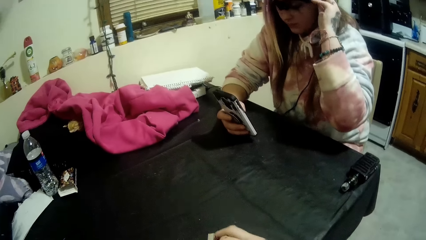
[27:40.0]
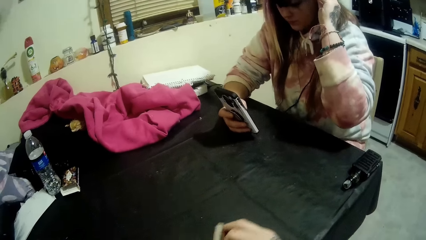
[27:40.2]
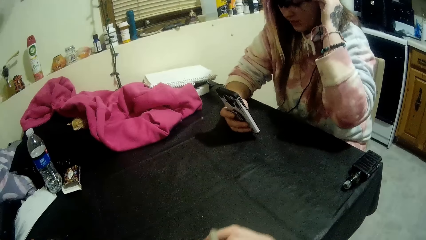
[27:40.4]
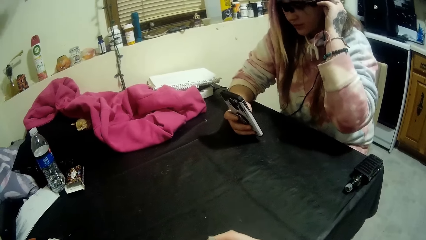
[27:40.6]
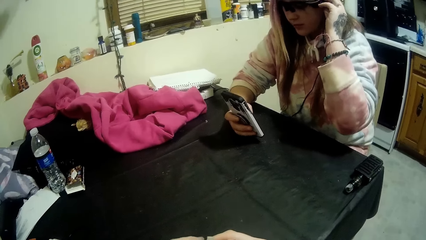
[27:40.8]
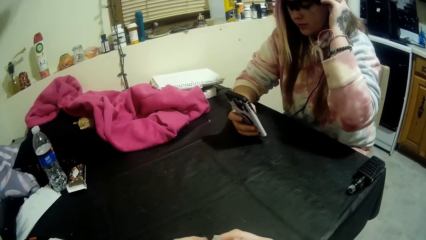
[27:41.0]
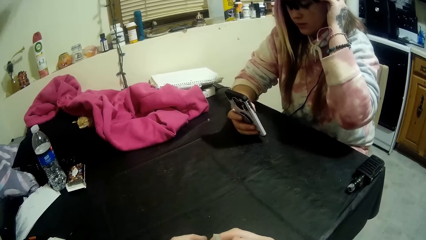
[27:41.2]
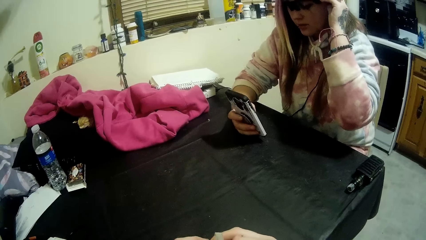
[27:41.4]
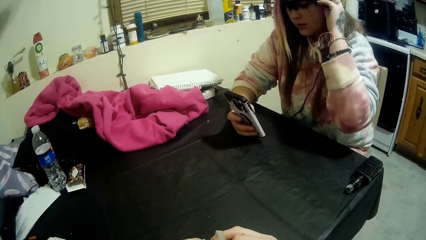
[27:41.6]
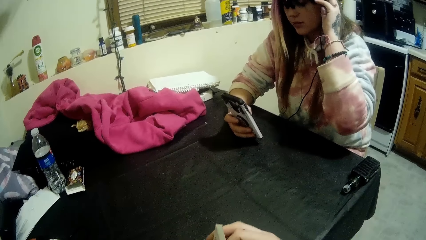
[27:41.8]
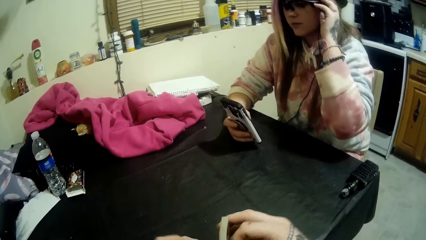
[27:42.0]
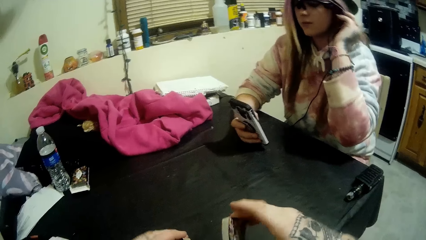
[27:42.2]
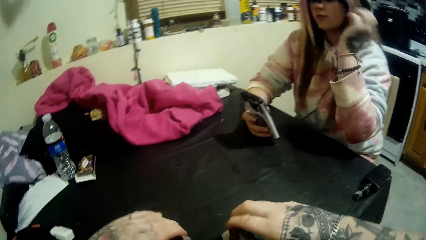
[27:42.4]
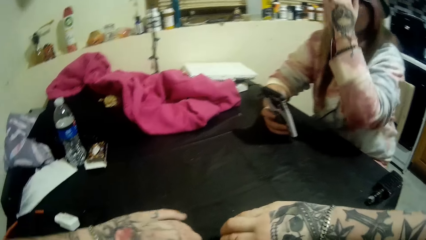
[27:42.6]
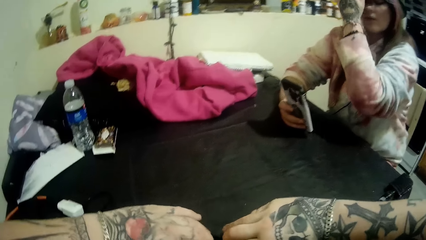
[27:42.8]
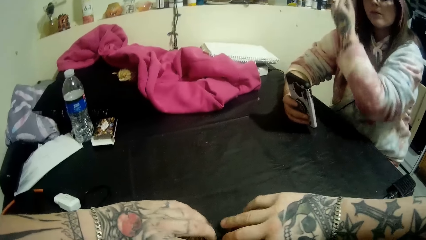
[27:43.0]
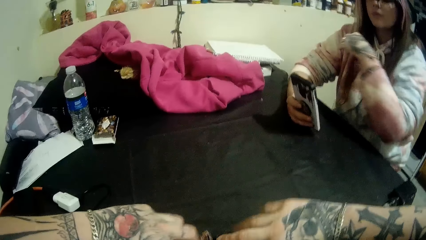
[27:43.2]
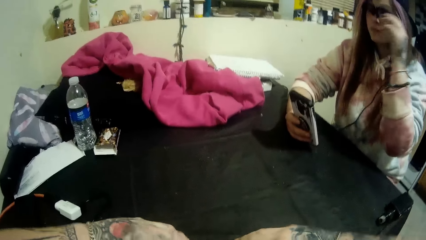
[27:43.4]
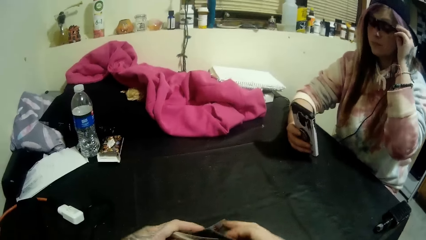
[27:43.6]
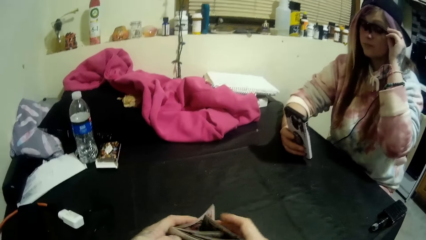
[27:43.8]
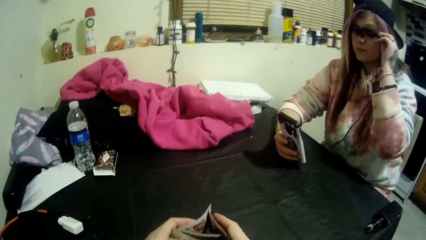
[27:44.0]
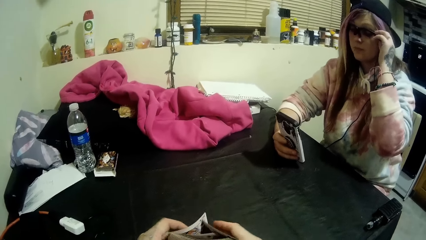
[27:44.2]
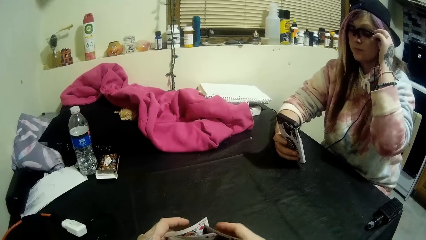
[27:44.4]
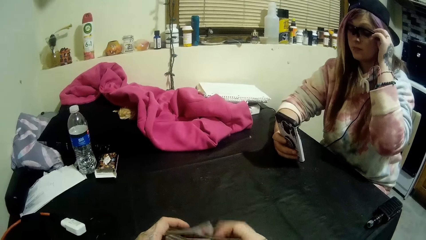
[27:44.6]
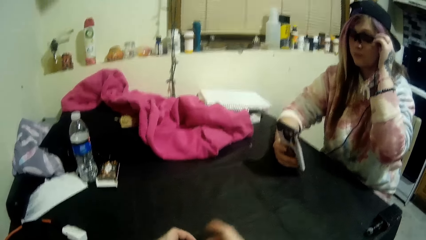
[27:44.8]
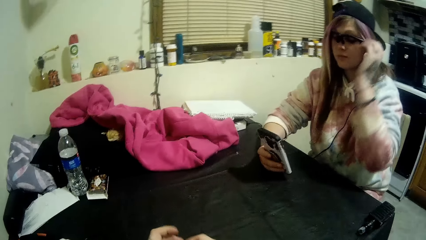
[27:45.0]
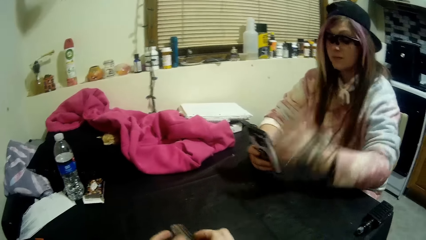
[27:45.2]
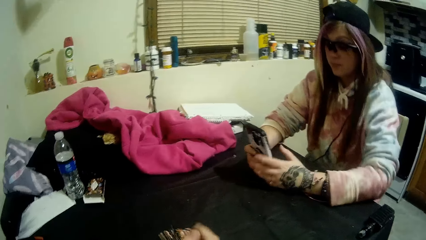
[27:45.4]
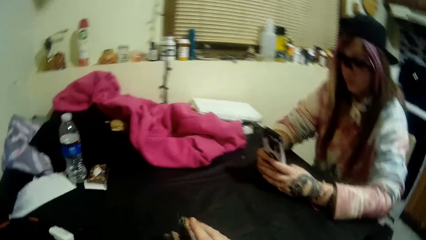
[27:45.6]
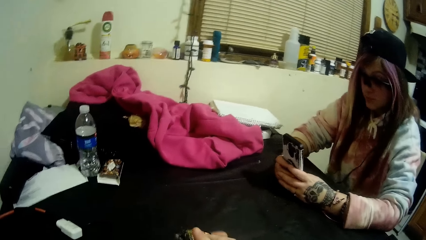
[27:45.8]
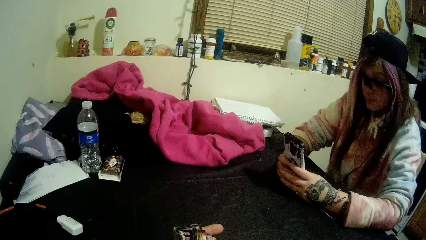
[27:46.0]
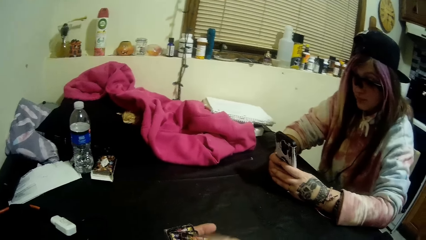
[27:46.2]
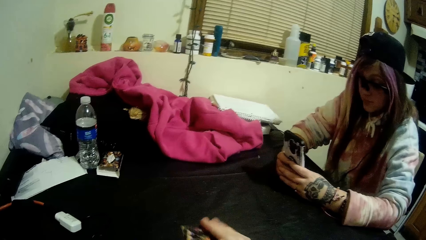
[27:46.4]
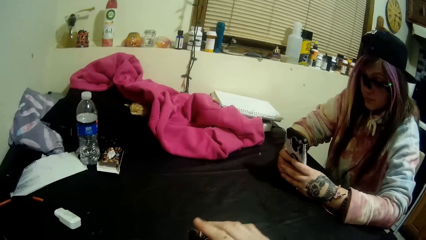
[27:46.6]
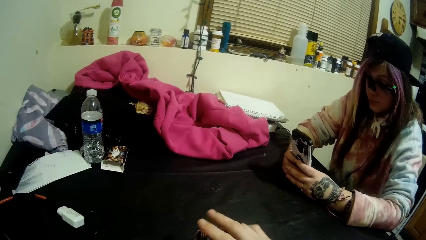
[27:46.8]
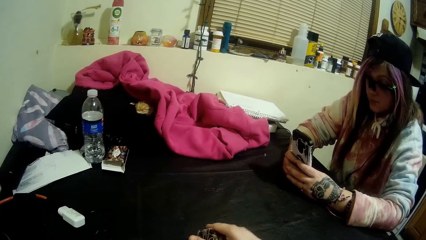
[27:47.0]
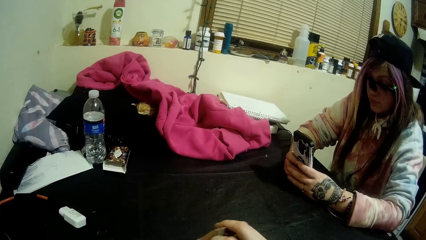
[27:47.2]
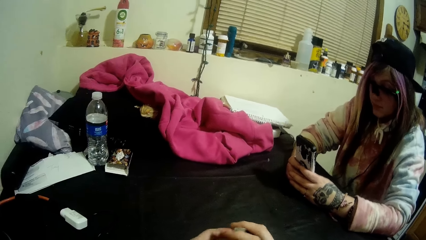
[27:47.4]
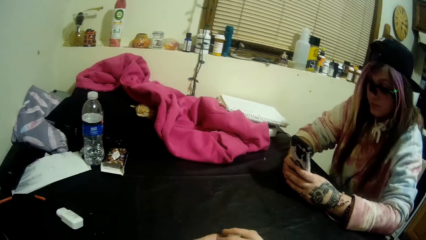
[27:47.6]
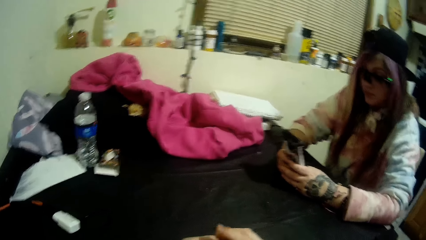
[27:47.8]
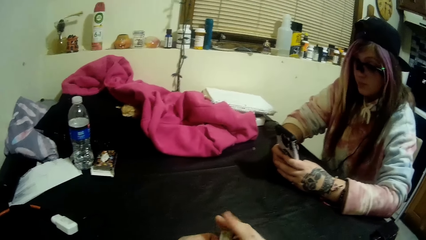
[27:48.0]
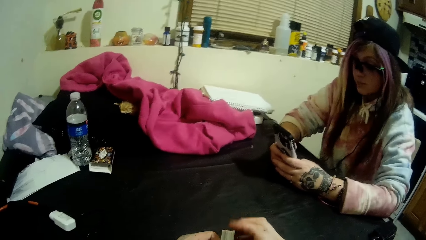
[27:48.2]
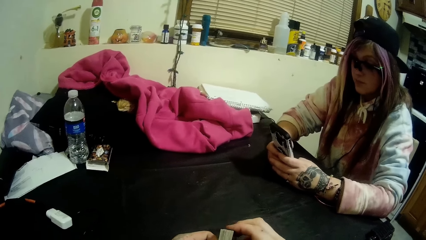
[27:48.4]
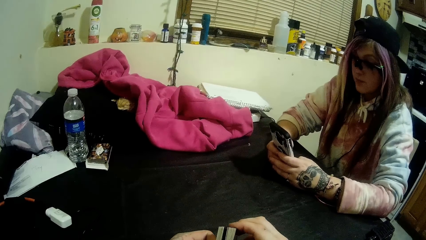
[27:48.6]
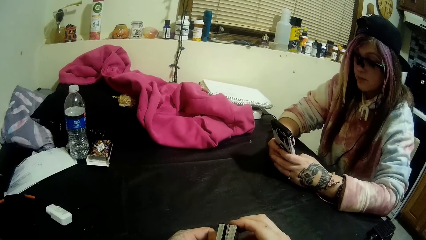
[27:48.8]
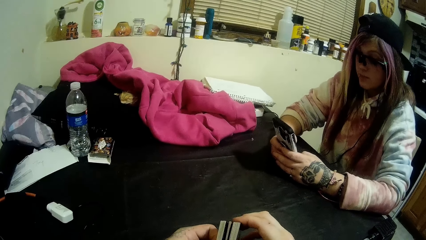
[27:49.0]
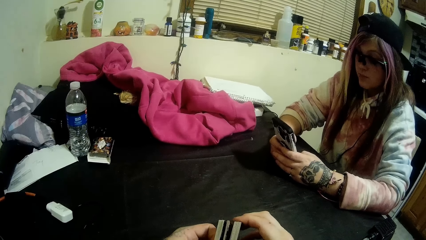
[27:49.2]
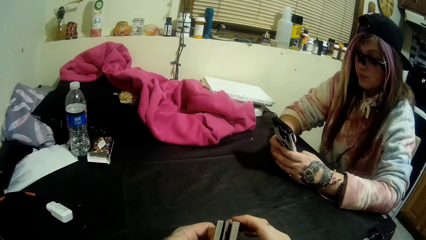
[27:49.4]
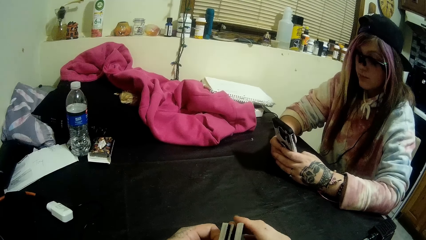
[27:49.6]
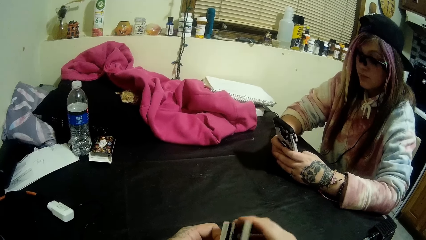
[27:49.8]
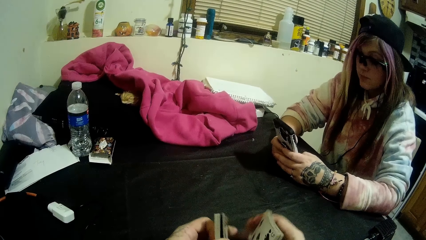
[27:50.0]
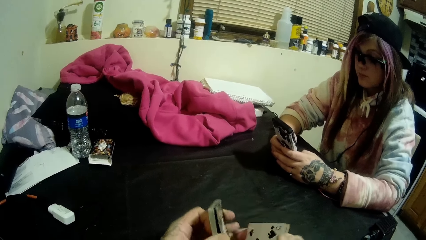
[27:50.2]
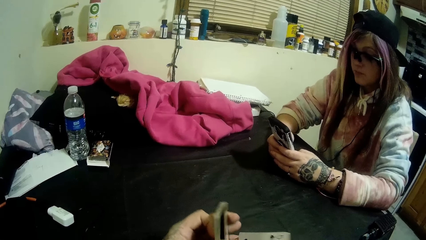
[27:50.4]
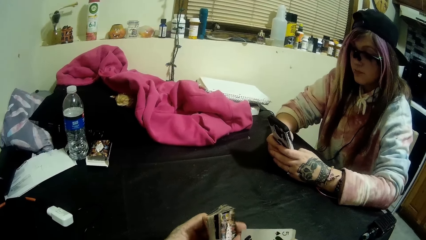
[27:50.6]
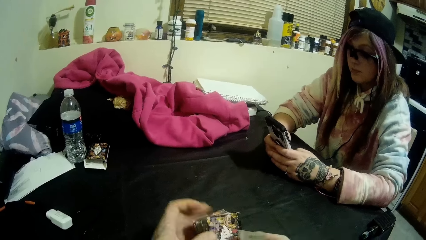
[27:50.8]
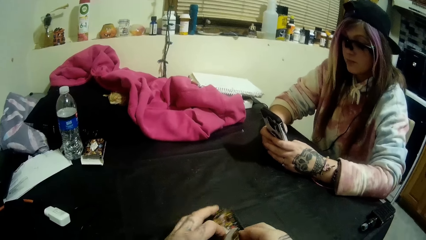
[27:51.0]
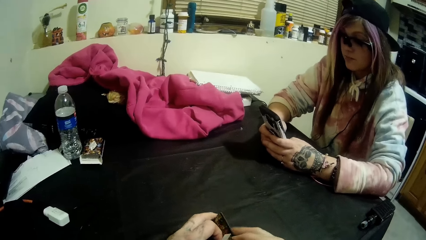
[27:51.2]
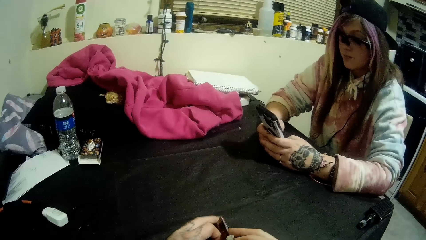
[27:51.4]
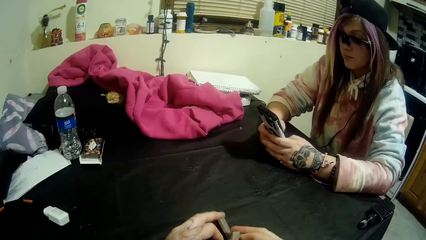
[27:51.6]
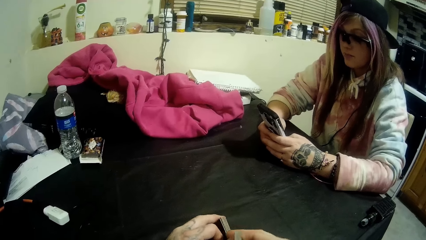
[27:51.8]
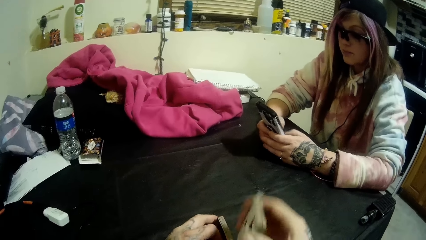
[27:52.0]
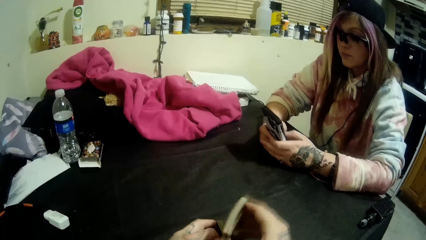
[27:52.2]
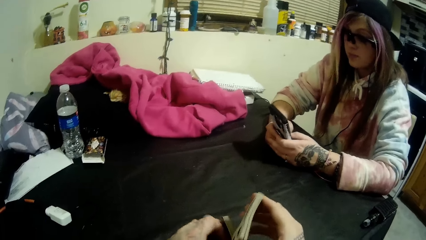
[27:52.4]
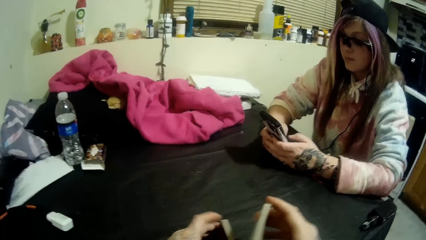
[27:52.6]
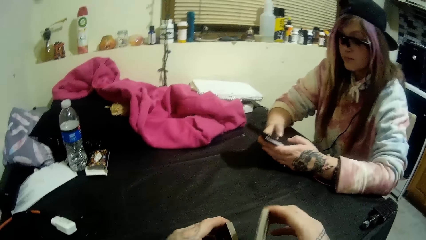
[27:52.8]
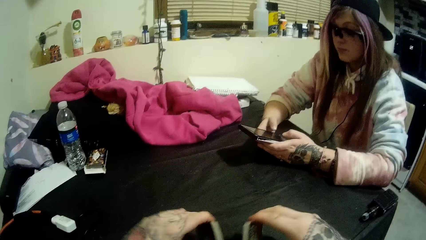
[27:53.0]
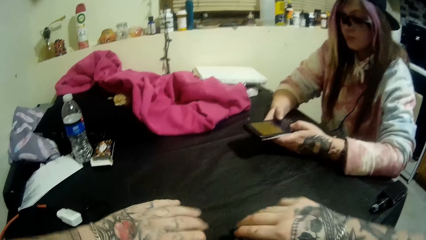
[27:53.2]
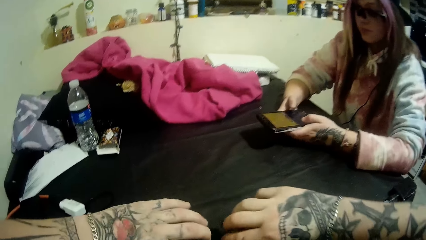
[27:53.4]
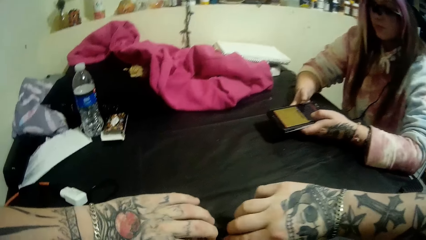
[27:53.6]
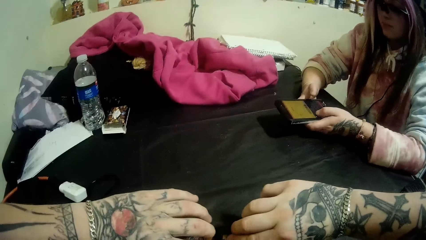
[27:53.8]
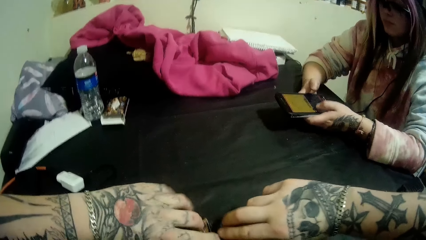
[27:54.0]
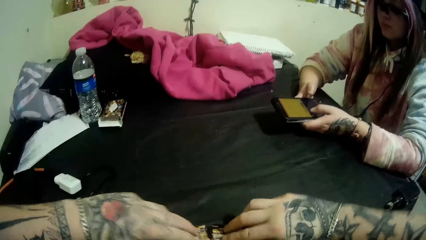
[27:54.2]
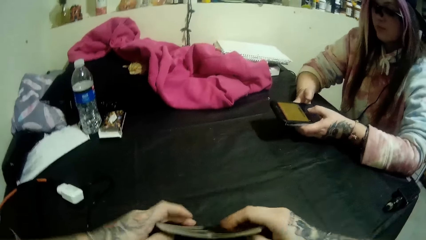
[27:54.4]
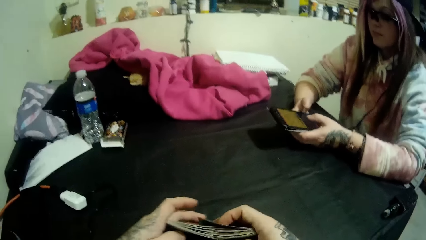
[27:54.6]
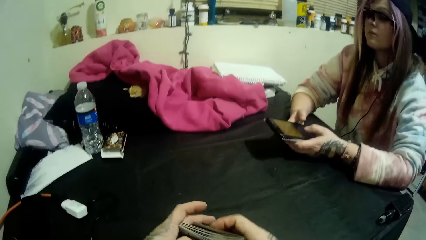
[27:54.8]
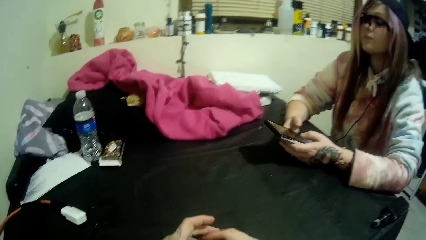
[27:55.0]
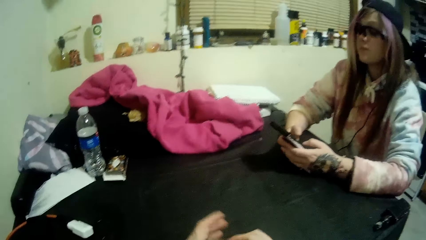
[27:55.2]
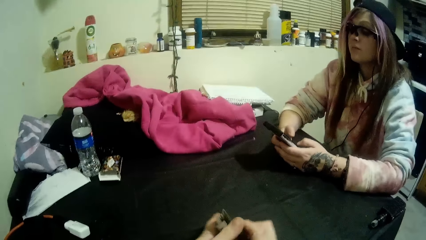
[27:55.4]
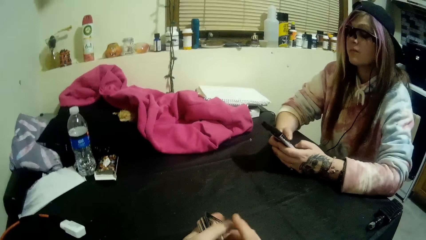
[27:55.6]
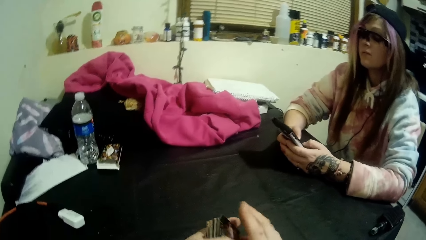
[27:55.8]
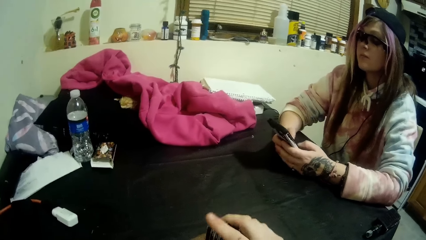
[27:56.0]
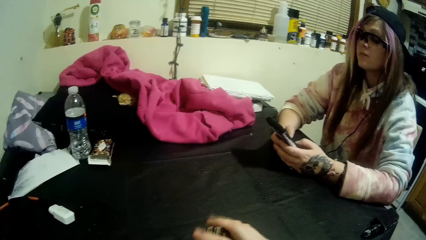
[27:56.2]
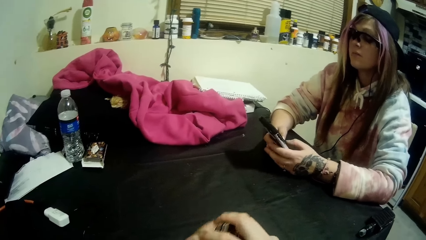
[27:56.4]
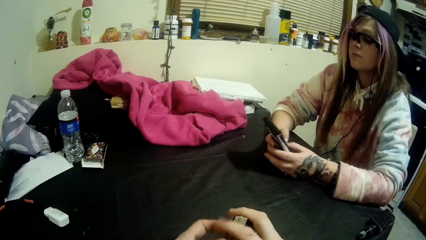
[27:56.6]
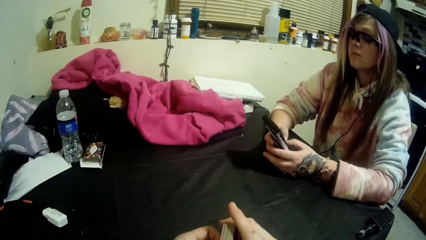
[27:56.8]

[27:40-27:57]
The camera wearer shuffles cards. A lady aligns her hair. The camera wearer shuffles the cards. The lady operates a smartphone with both hands. The lady uses her phone.
